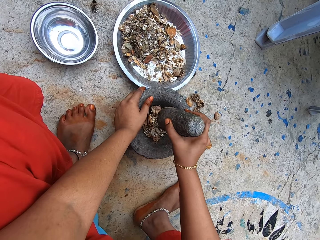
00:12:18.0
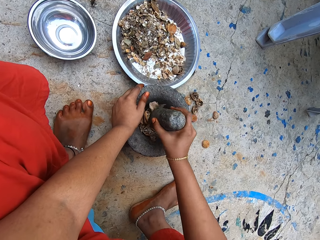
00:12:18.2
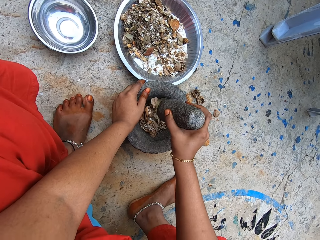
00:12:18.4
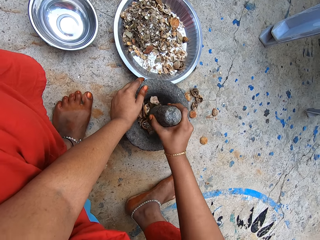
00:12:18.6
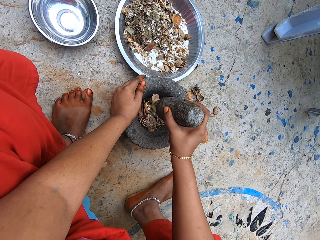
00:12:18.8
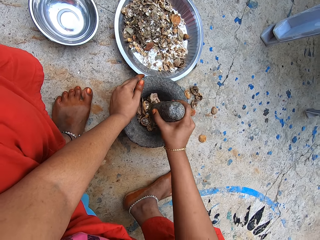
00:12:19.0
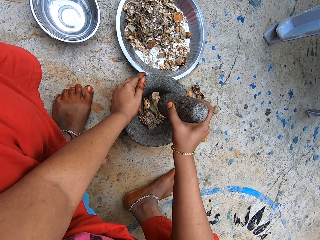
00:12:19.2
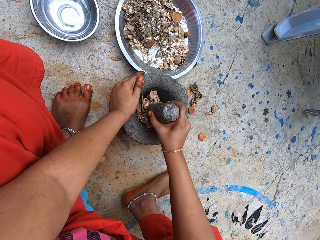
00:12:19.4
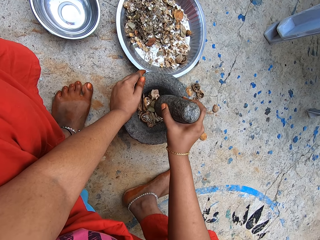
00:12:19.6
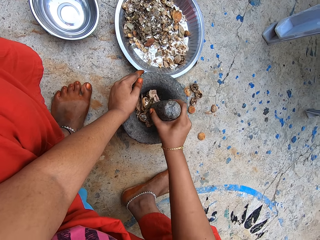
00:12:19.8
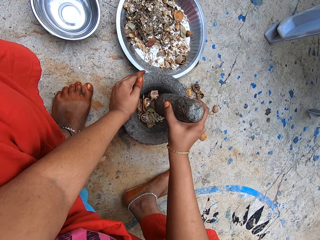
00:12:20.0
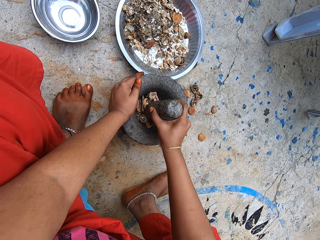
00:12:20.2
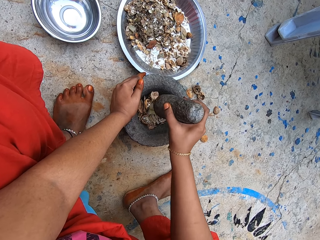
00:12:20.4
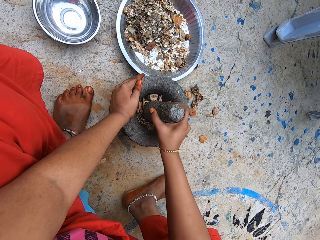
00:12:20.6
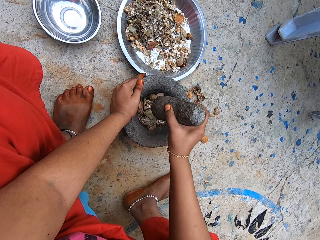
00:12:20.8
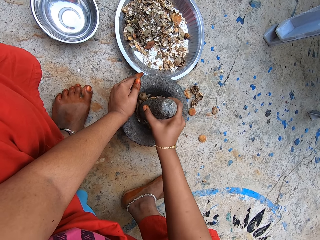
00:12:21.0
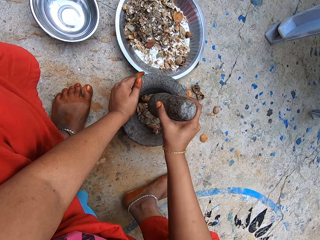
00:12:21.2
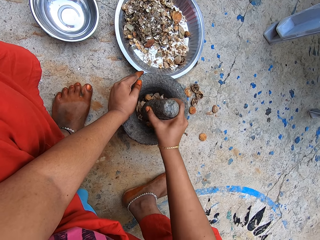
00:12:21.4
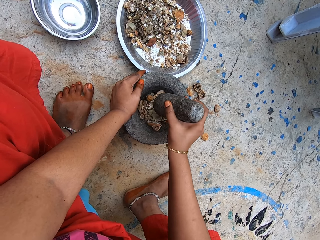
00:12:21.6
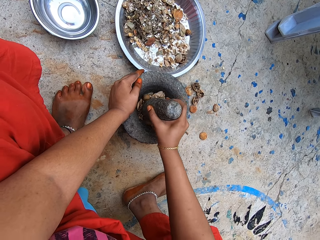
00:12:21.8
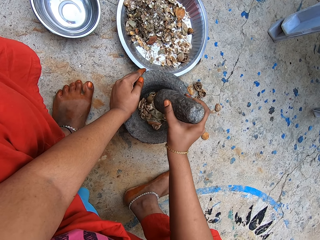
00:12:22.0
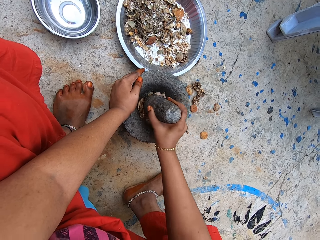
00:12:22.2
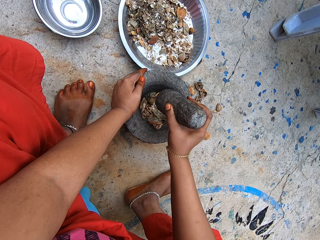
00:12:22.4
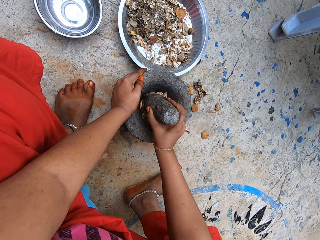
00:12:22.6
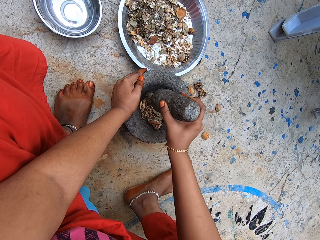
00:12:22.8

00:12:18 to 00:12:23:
The camera wearer crushes dried herbs with the pestle.

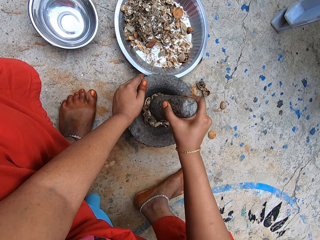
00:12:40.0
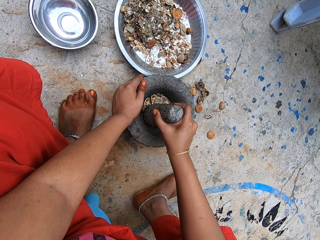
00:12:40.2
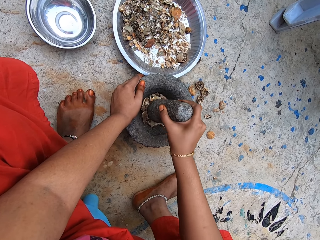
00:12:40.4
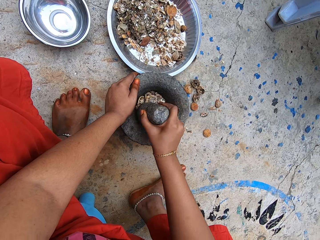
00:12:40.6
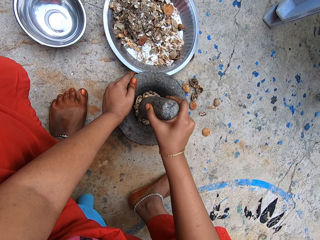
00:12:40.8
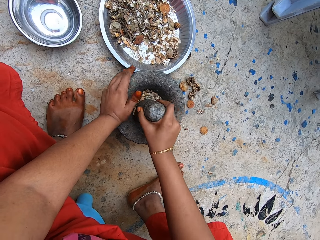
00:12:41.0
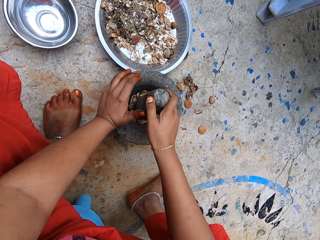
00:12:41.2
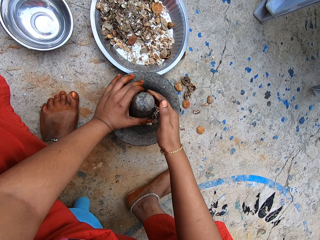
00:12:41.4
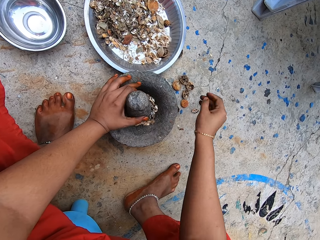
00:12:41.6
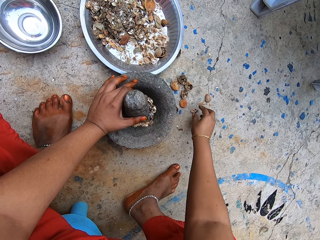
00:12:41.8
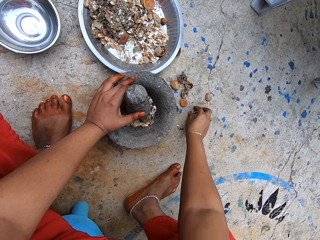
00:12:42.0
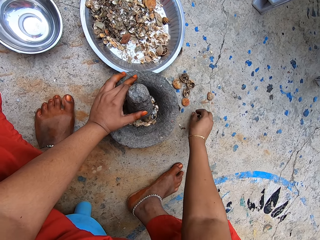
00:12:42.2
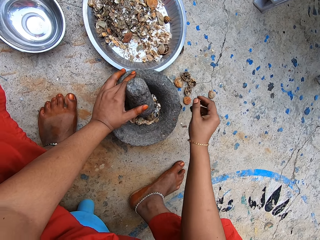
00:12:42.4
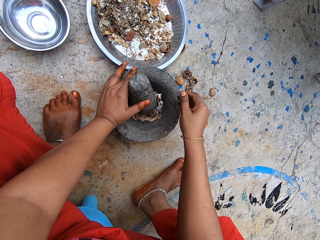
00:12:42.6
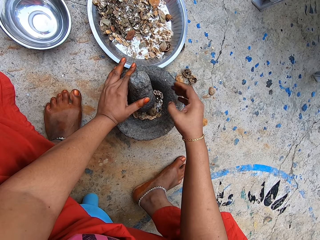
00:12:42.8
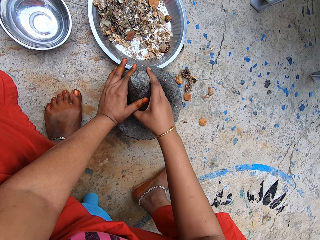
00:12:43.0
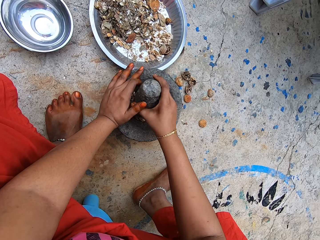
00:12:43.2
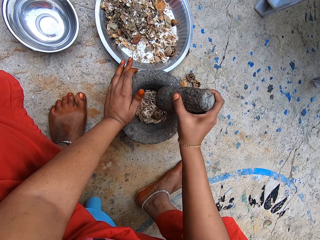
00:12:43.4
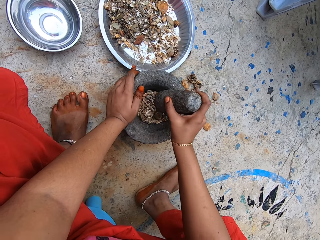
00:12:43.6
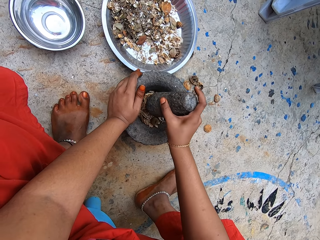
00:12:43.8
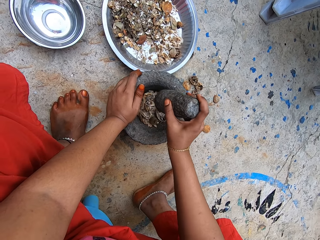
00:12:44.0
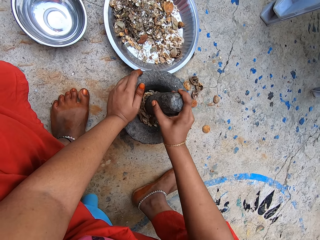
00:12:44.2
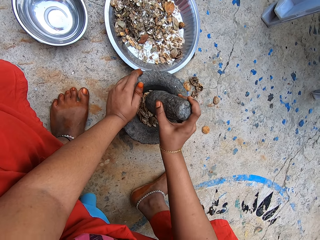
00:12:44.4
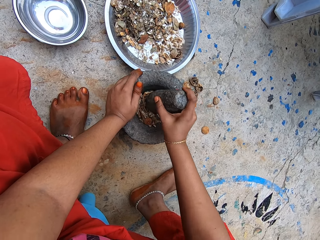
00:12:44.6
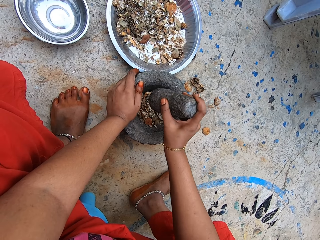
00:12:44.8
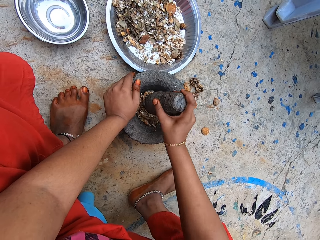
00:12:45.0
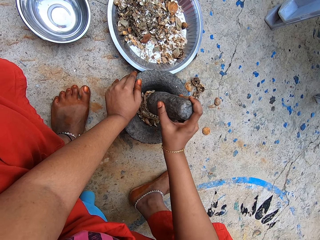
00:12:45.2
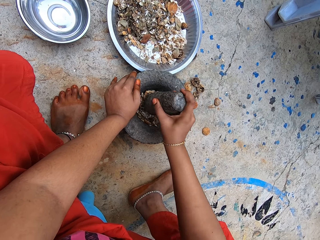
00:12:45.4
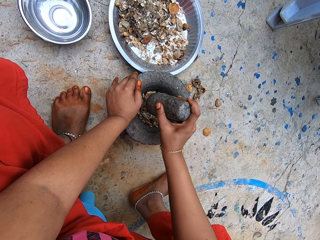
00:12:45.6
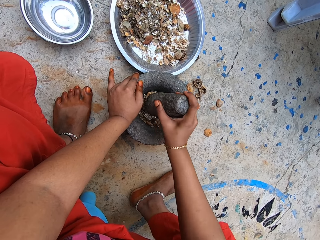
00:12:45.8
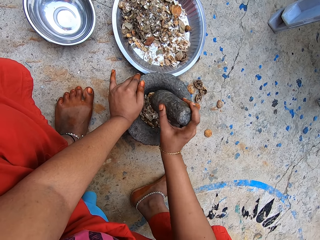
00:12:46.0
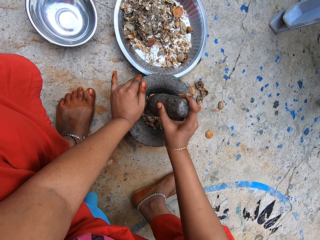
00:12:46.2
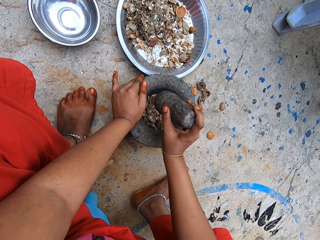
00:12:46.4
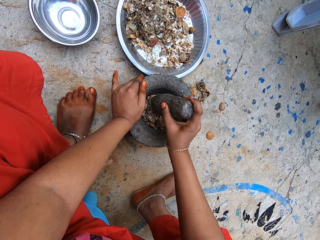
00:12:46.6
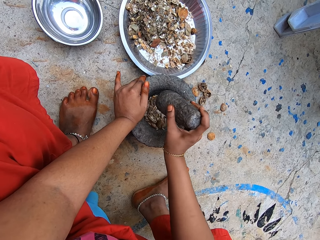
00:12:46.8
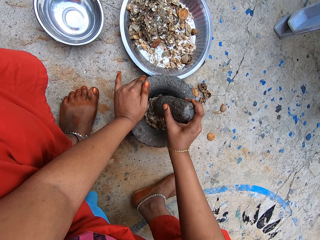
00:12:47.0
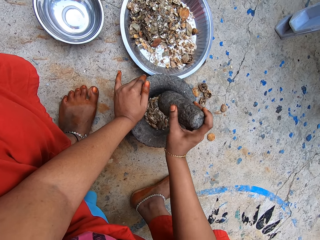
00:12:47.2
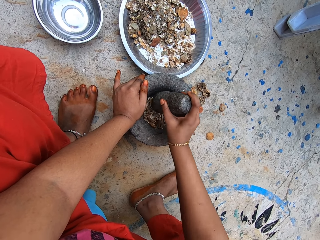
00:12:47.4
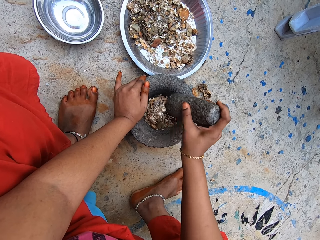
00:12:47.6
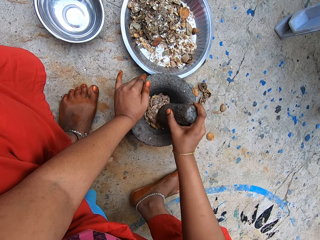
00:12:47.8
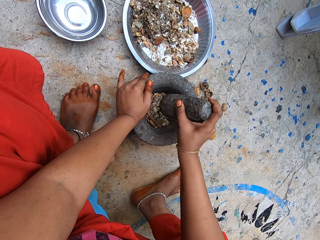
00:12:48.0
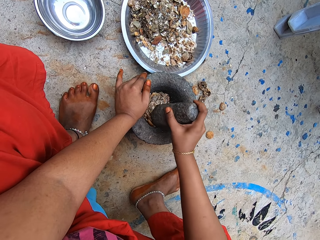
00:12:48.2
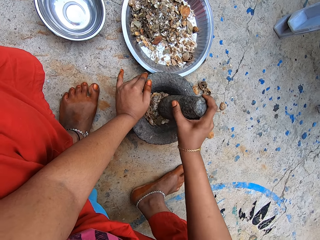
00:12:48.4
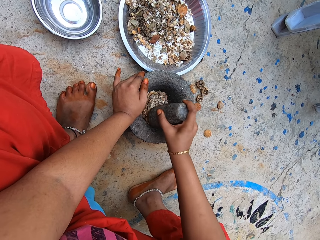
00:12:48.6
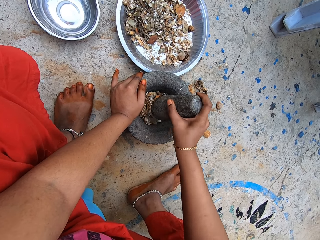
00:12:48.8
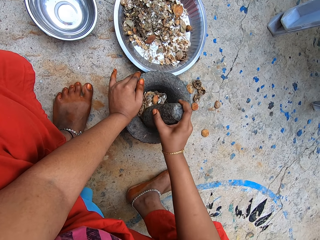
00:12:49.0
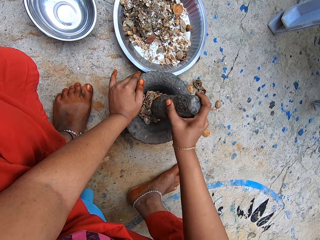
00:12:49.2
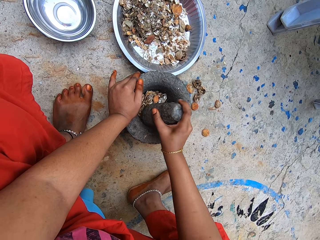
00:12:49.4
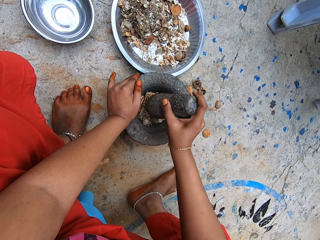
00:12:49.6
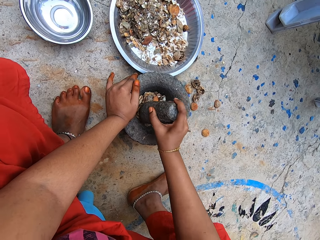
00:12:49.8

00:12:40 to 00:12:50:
The camera wearer passes the pestle from her right hand to her left hand. She picks a dried lime peel from the floor with her right hand. She drops the dried lime peel into the mortar on the floor with her right hand. She passes the pestle from her left hand to her right hand. She pounds dried lime fruits in the mortar with the pestle in her right hand.

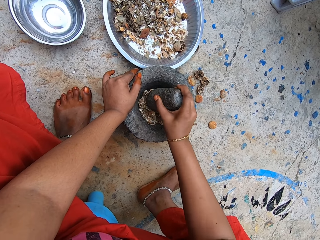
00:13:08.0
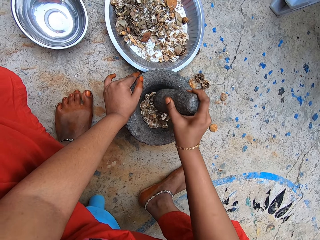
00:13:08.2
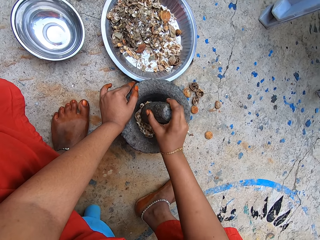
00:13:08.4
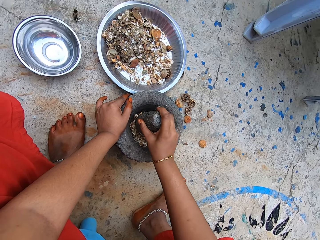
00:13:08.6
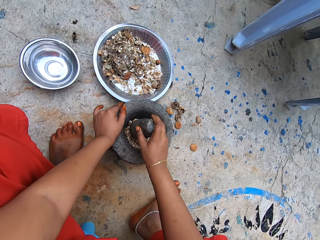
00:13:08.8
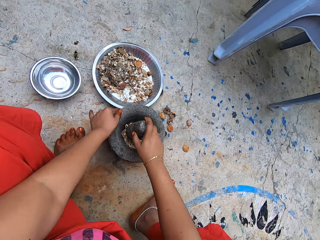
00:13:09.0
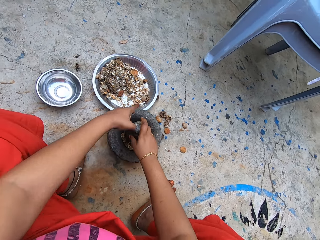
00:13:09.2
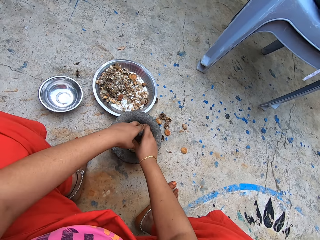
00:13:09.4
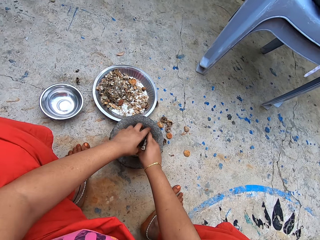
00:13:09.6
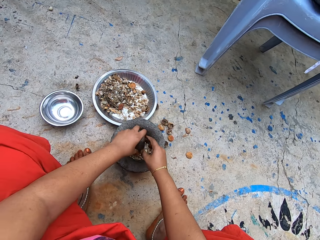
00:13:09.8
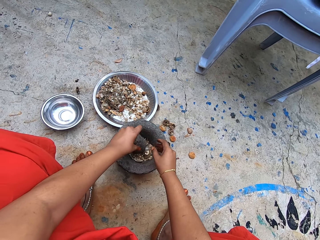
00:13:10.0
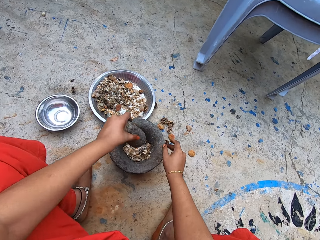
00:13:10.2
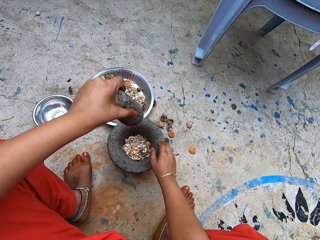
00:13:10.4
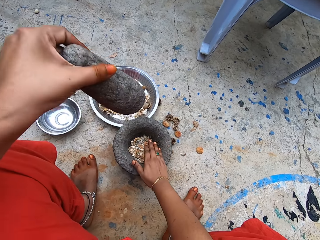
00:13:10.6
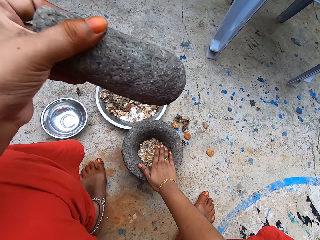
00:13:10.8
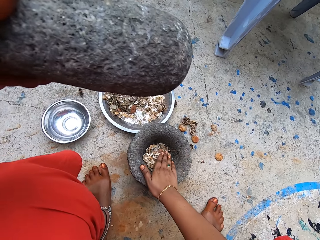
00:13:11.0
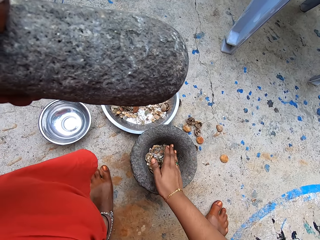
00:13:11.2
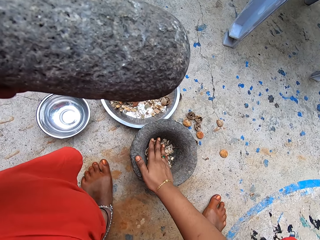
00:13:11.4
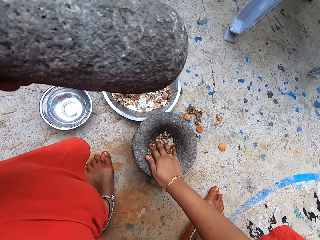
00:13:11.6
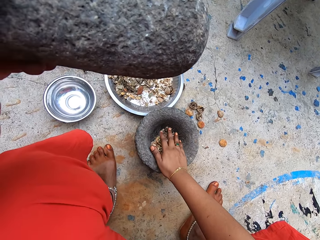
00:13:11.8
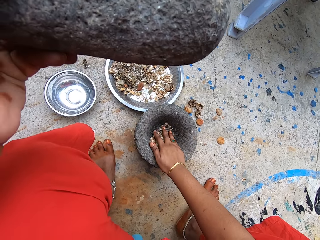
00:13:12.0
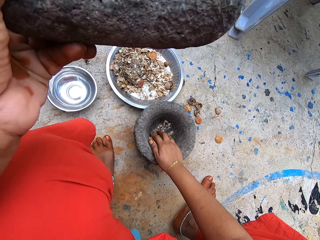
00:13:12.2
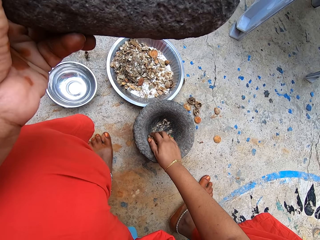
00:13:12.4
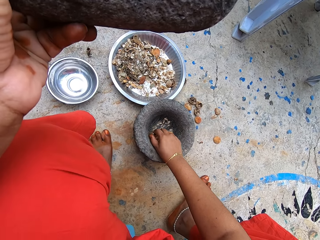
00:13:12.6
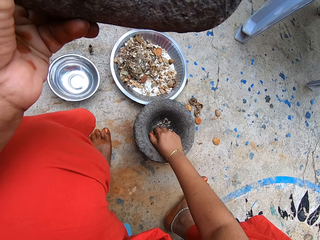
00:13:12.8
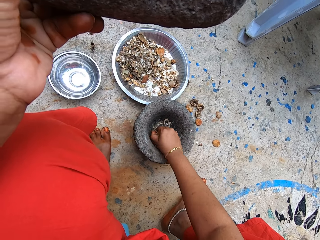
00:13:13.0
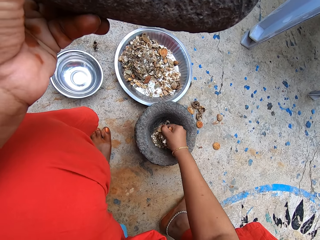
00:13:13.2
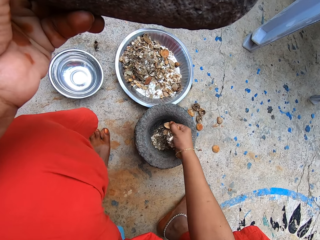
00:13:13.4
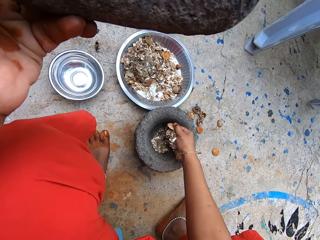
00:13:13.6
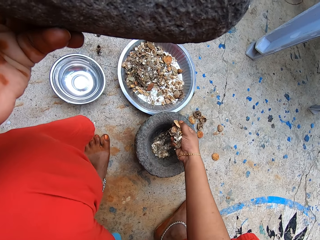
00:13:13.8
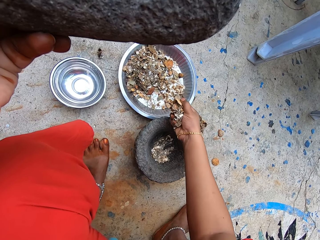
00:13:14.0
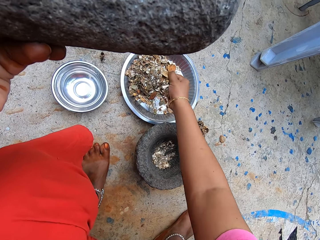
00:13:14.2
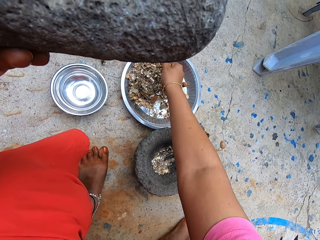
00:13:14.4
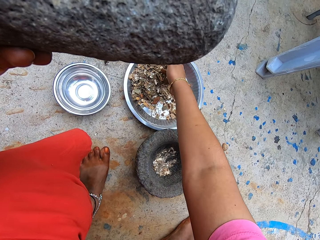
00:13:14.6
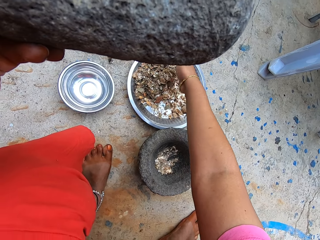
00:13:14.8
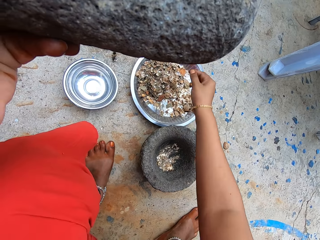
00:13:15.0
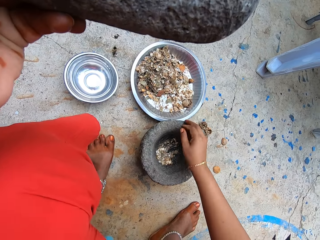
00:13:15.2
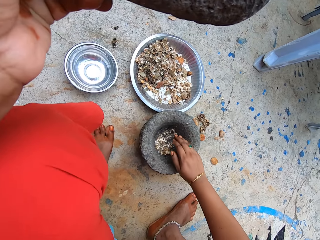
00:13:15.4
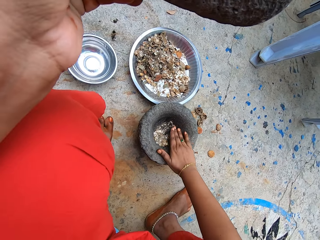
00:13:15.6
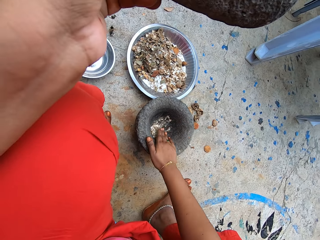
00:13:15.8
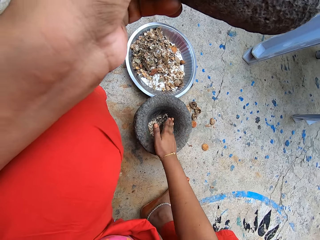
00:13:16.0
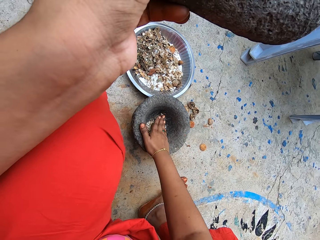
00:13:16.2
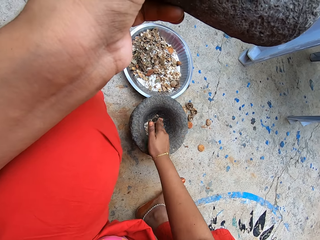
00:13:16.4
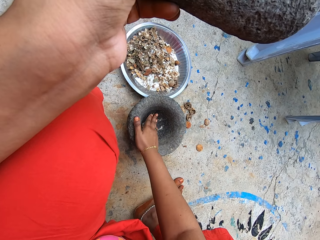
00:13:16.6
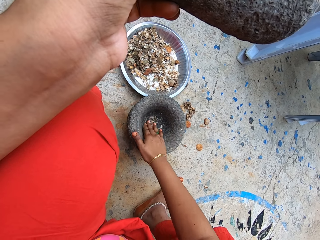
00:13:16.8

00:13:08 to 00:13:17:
The camera wearer passes the pestle from her right hand to her left hand. She scoops the dried lime particles from the mortar on the floor with her right hand. She holds the pestle with the left hand. She drops the dried lime particles into a metal bowl on the floor with her right hand. She scoops the dried lime particles from the mortar on the floor with her right hand.
